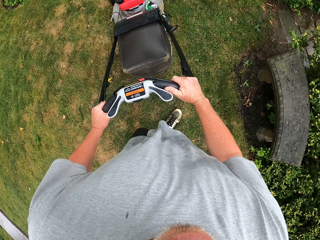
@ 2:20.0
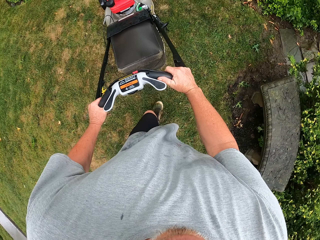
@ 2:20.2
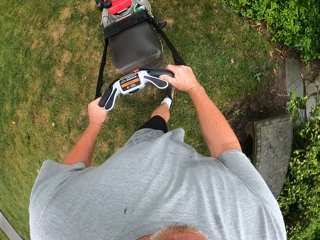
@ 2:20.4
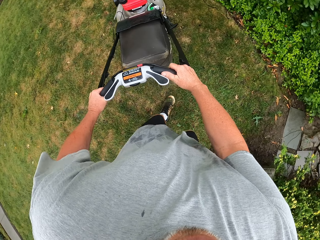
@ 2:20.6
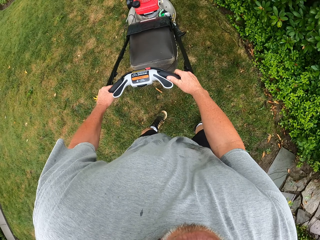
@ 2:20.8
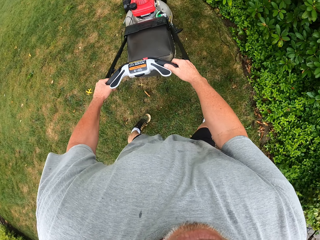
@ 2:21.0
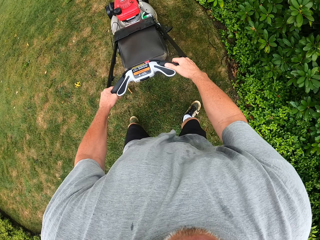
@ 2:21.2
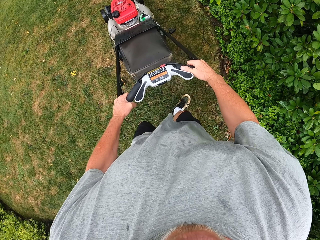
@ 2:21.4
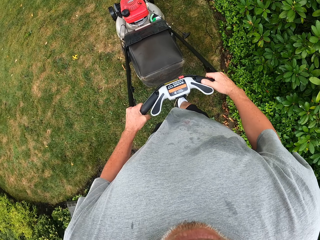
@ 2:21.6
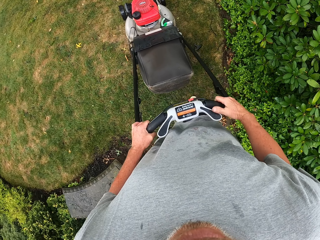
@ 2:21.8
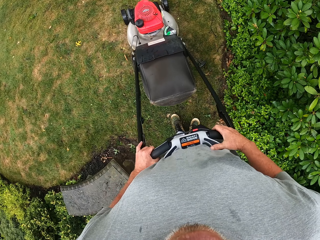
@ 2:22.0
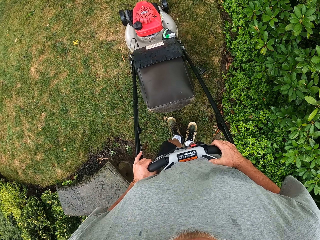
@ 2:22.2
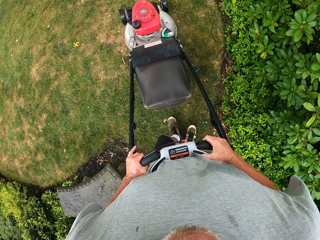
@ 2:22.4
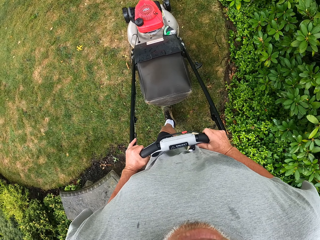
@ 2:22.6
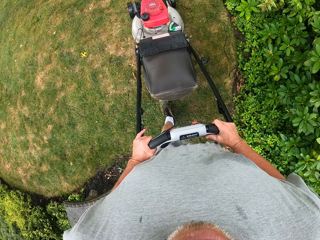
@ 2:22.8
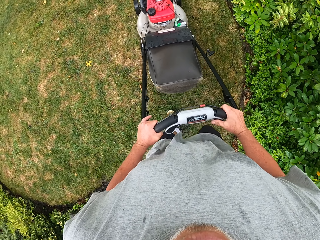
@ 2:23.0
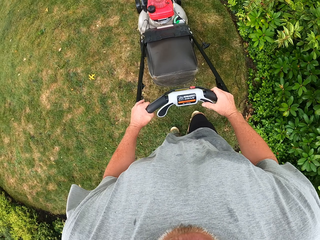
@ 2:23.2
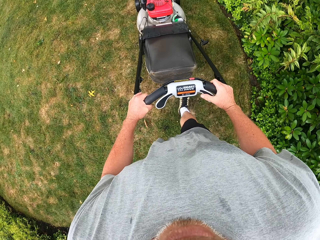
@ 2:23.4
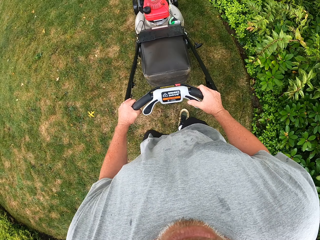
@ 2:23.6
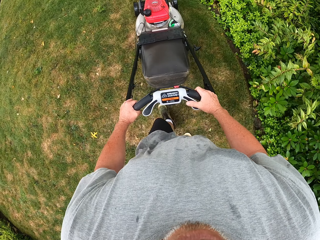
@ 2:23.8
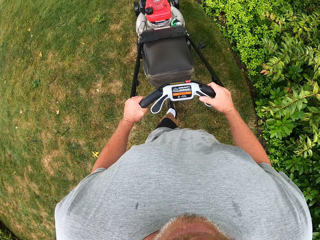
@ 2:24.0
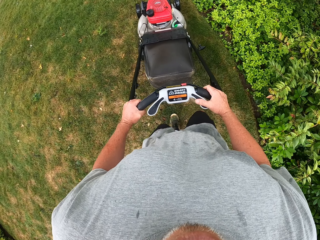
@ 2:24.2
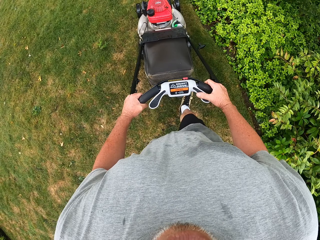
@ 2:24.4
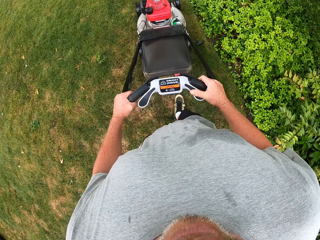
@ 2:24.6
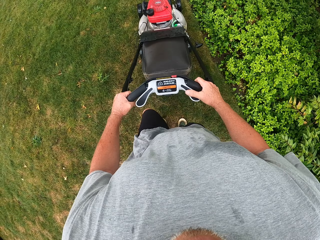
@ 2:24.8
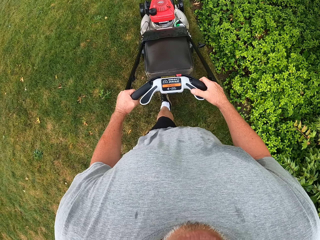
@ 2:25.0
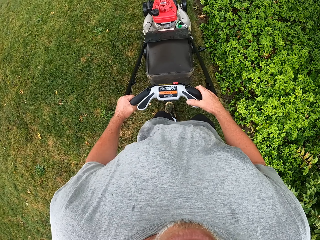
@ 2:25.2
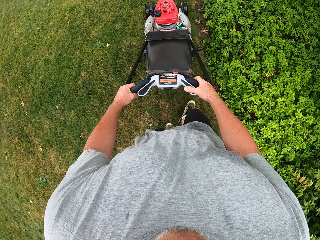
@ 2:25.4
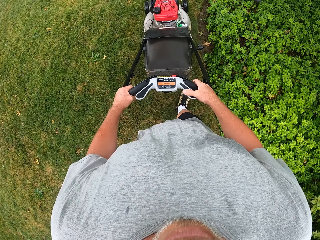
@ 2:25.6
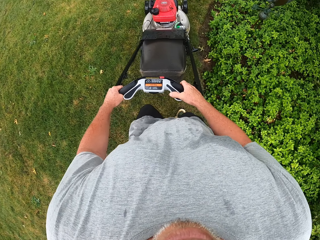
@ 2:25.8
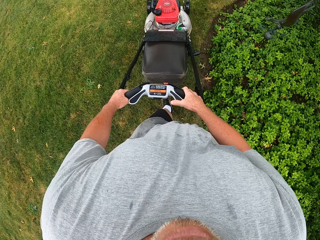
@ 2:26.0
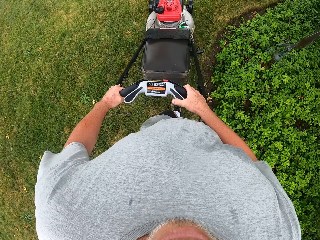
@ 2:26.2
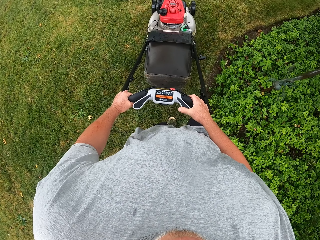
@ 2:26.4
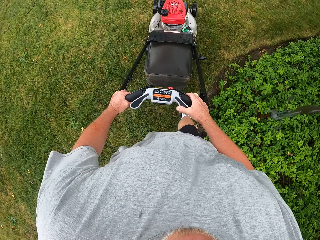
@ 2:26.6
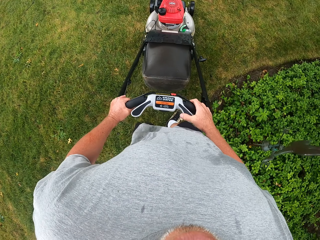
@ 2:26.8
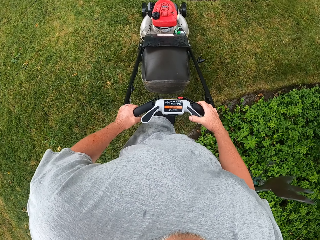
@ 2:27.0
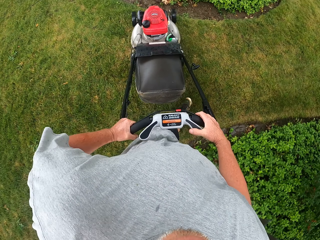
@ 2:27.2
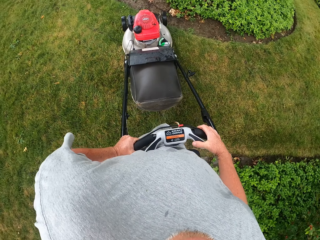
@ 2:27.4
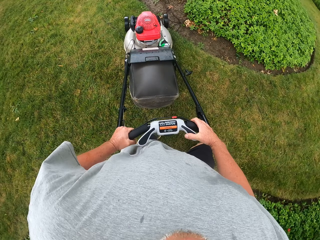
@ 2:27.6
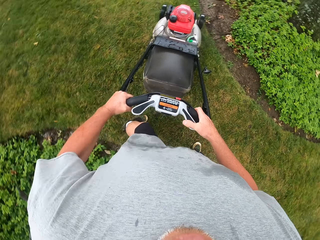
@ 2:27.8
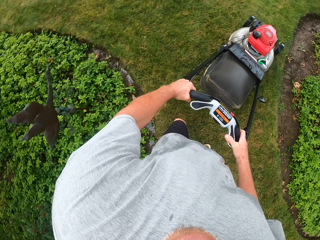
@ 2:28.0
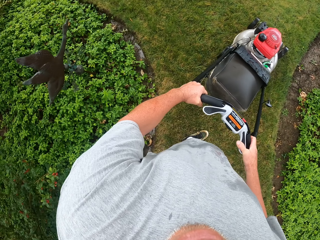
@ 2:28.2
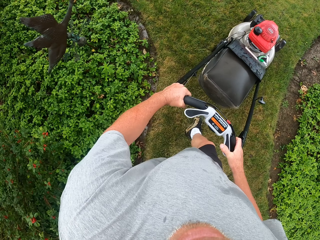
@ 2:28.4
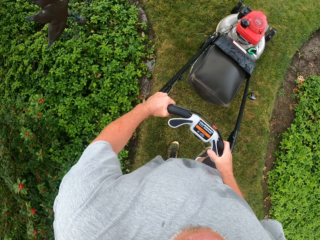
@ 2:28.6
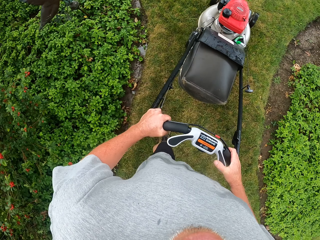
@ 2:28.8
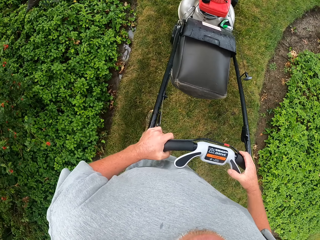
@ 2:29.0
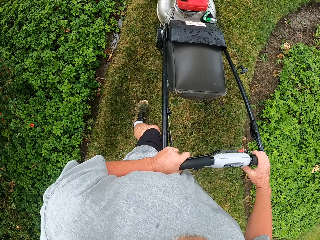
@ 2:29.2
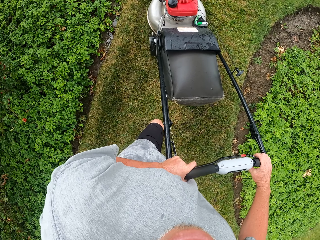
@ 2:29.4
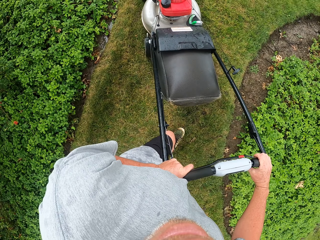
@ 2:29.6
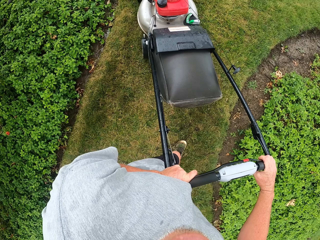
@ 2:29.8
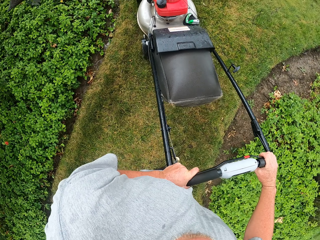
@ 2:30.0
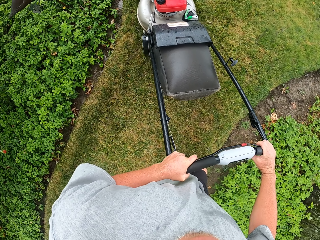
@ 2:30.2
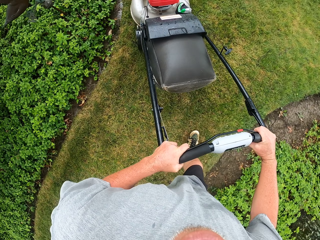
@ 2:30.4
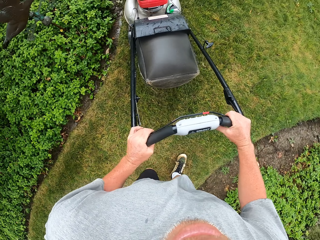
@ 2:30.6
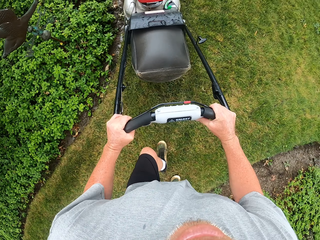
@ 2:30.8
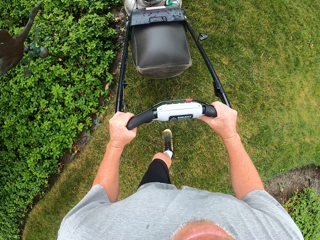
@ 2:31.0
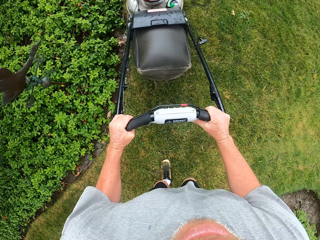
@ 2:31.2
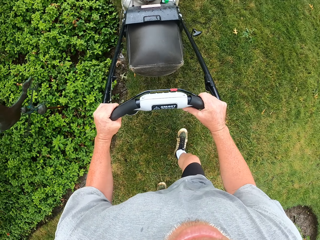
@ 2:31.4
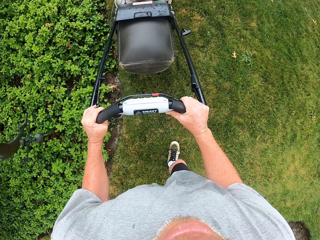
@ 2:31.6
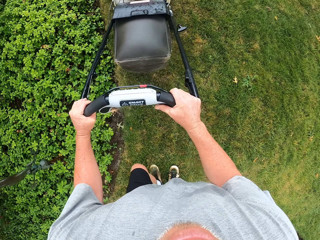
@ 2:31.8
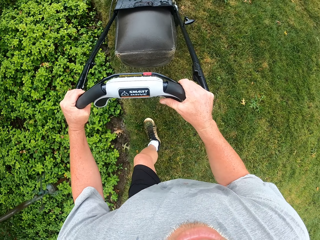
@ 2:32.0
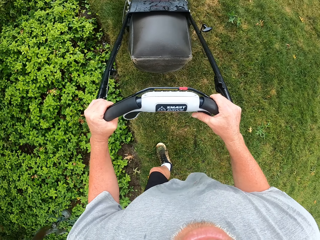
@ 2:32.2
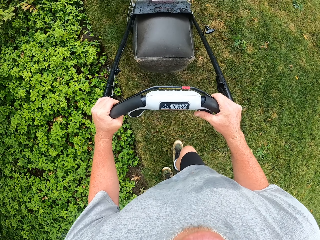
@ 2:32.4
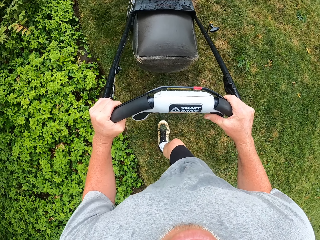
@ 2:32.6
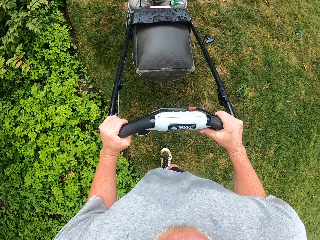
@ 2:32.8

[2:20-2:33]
The camera wearer reverses the lawn mower. They cut grass with the lawn mower. They make a turn. They cut grass with the lawn mower.

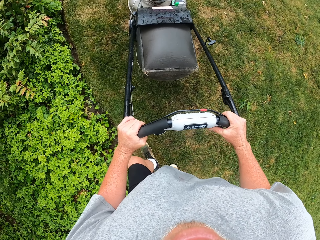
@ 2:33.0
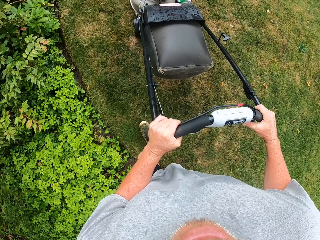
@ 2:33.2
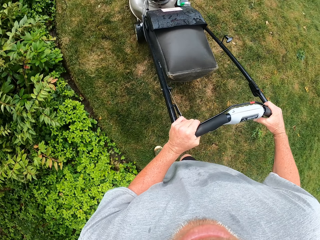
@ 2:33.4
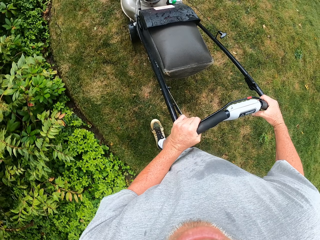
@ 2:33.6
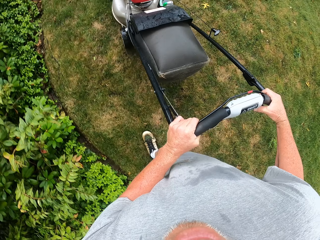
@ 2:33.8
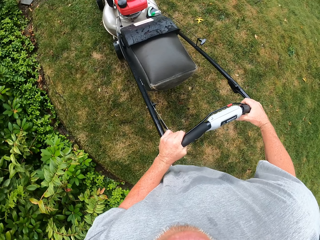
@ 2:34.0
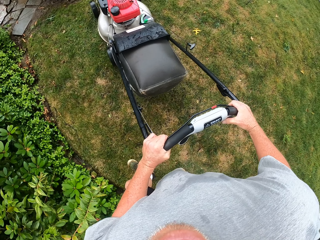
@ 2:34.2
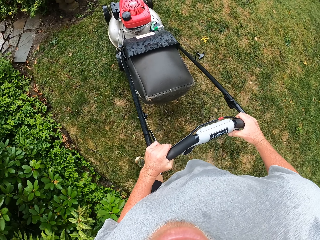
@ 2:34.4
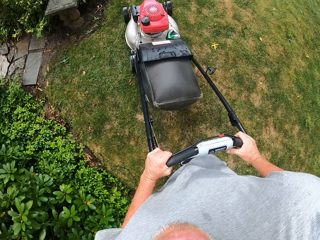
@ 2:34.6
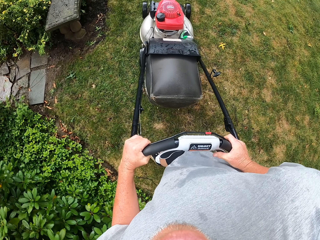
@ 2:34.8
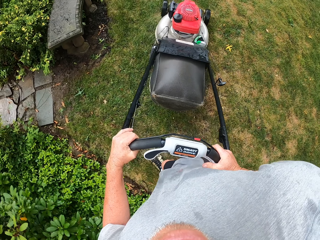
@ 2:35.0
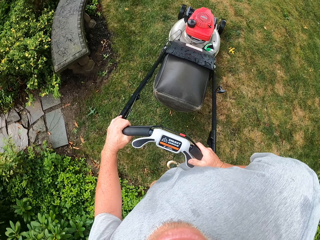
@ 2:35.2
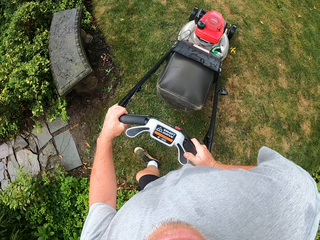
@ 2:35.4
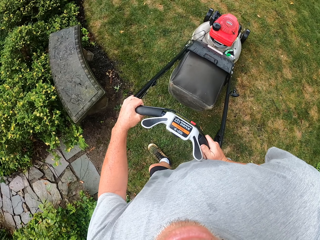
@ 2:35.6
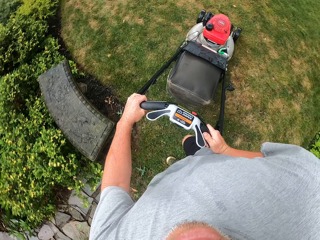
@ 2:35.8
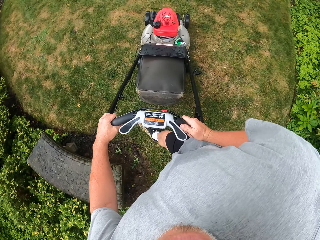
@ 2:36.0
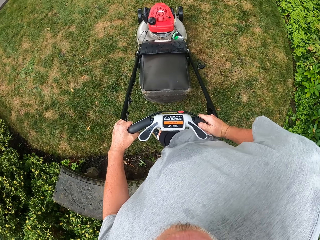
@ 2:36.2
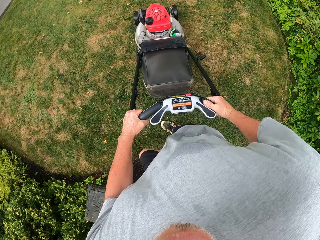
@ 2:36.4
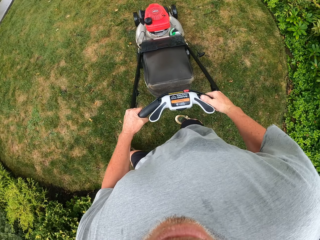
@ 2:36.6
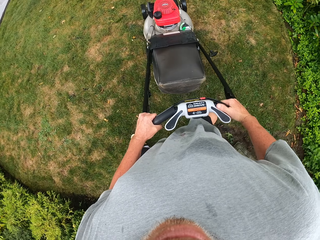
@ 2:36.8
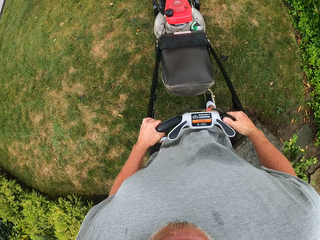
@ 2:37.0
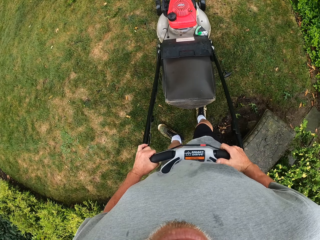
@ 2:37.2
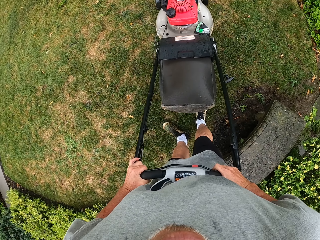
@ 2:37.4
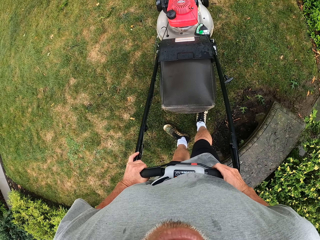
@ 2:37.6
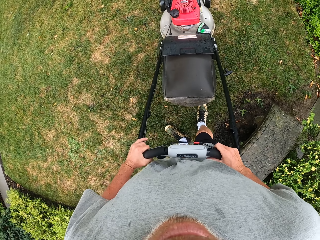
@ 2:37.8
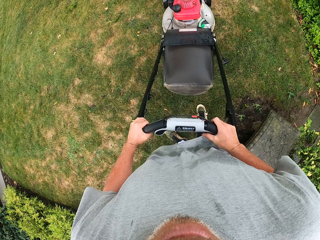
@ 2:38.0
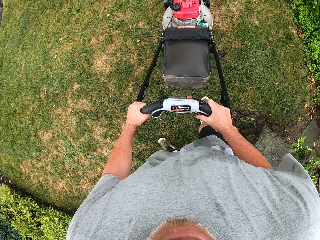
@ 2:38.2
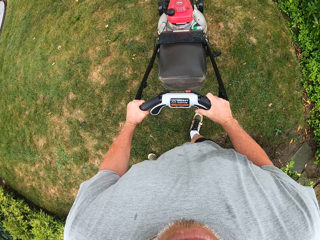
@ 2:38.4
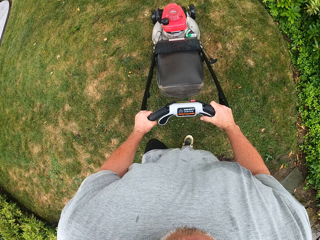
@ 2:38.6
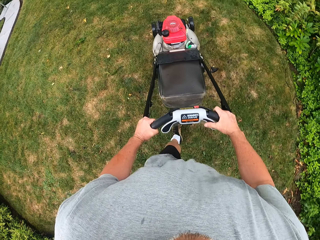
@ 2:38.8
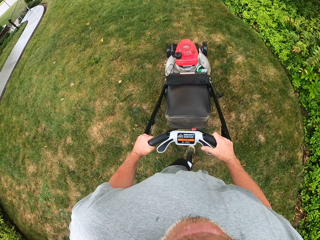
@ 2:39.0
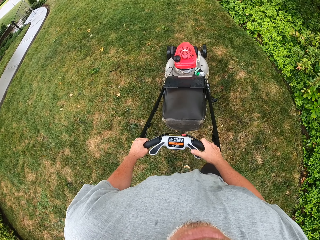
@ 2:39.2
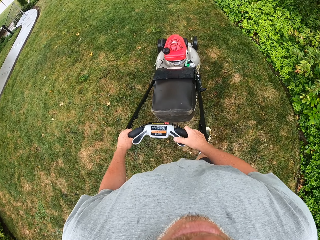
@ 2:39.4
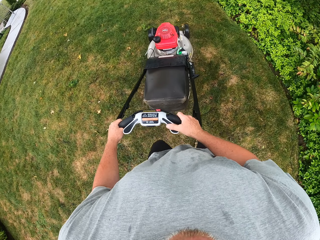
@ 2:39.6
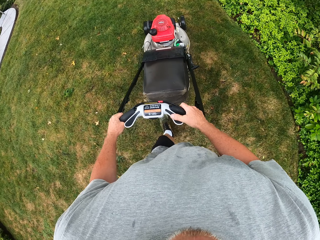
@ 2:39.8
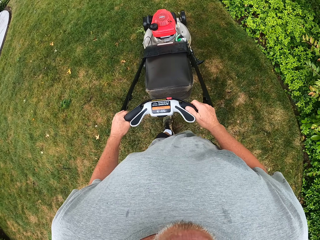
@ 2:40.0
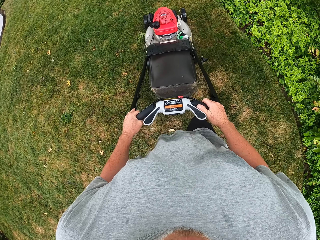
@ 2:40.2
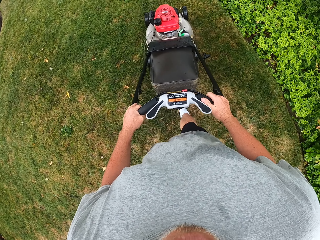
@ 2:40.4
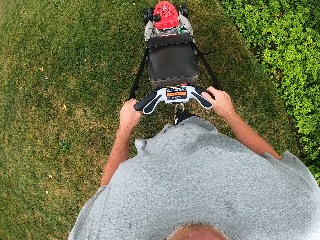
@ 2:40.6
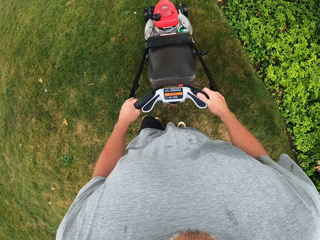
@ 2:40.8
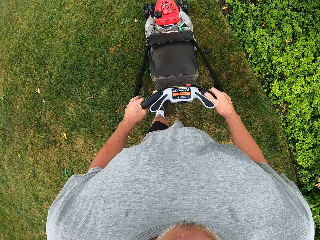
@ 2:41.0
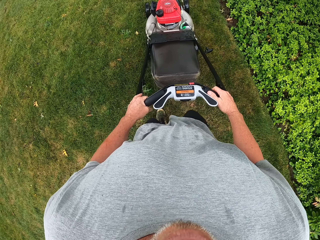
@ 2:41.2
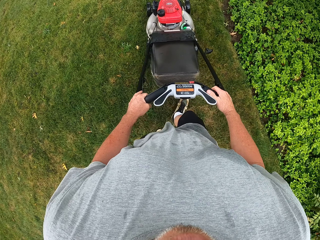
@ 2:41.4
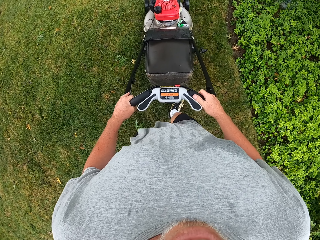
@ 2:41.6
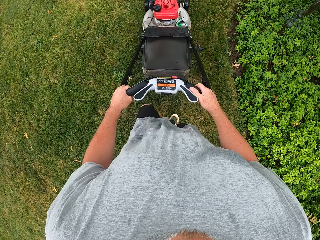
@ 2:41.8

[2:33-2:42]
The camera wearer makes a U-turn. They cut grass with the lawn mower.
